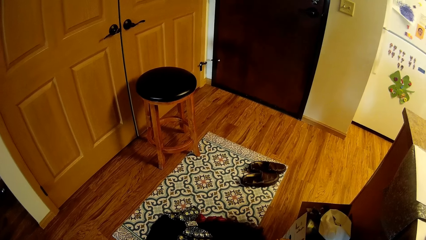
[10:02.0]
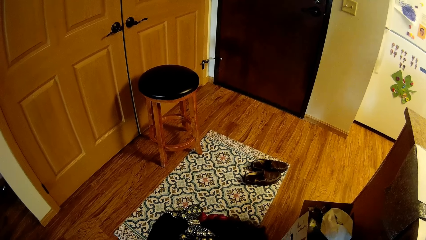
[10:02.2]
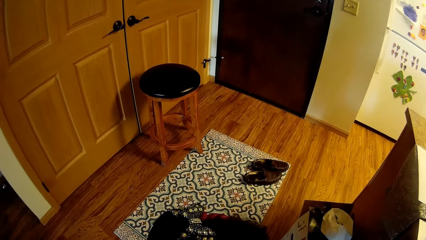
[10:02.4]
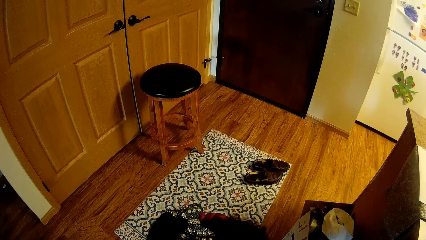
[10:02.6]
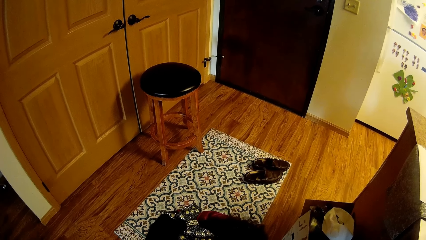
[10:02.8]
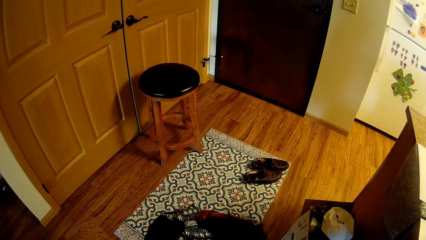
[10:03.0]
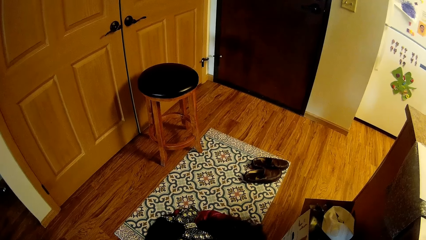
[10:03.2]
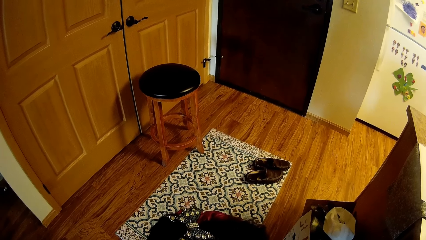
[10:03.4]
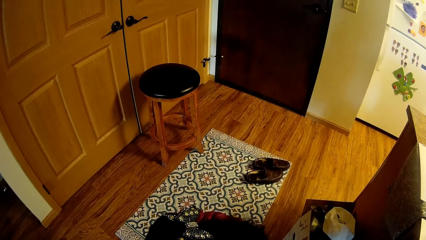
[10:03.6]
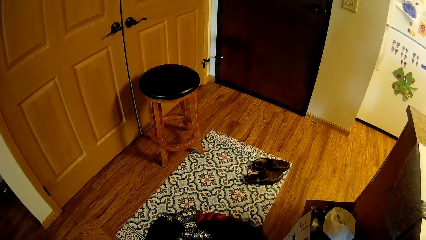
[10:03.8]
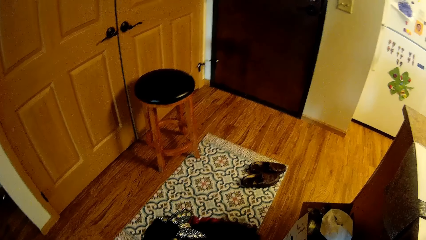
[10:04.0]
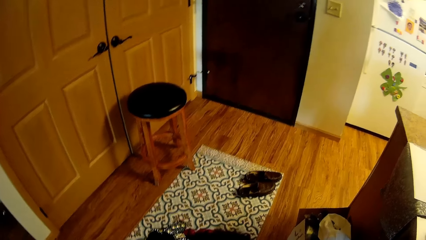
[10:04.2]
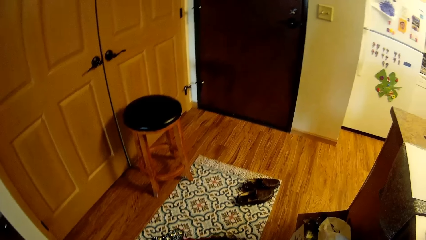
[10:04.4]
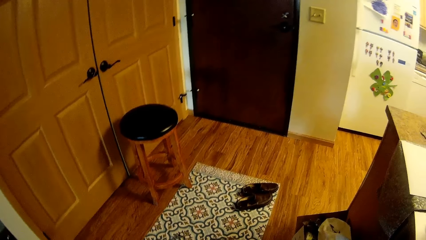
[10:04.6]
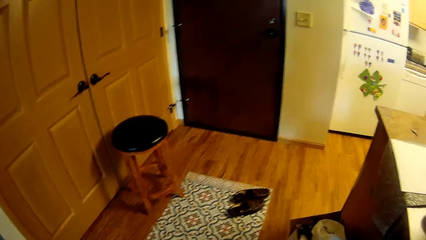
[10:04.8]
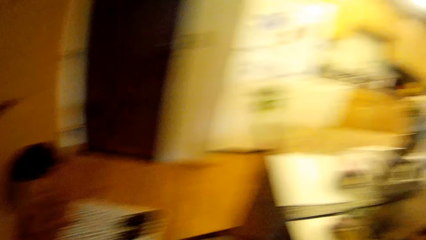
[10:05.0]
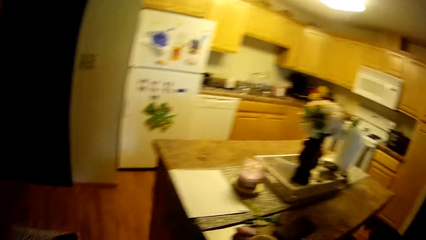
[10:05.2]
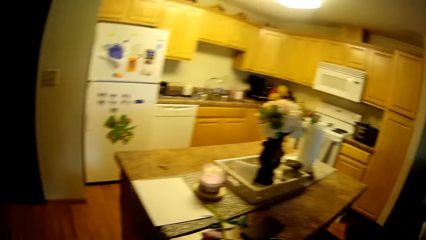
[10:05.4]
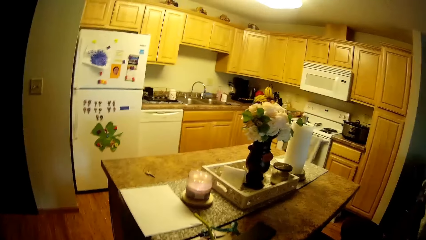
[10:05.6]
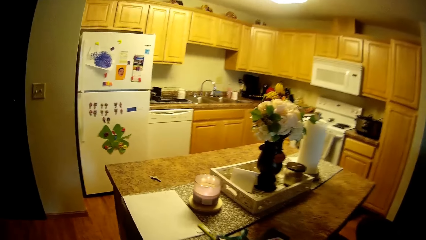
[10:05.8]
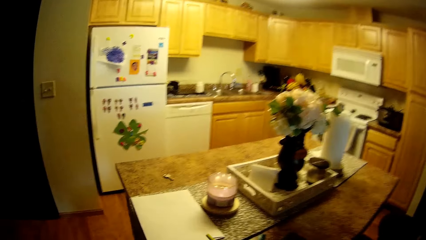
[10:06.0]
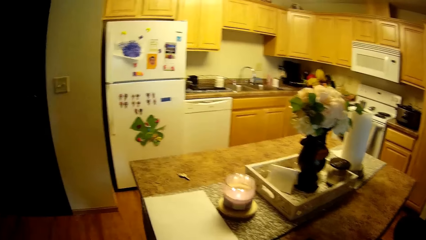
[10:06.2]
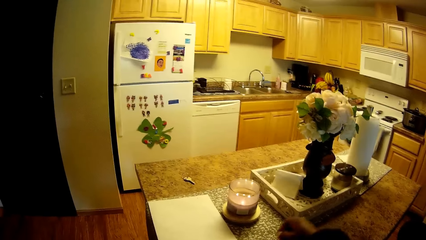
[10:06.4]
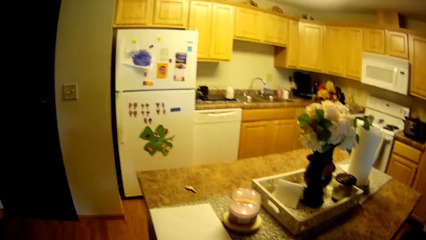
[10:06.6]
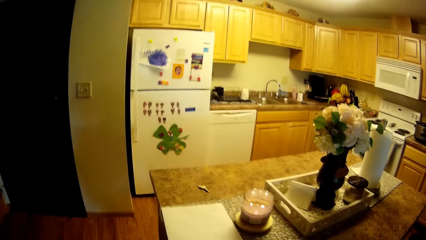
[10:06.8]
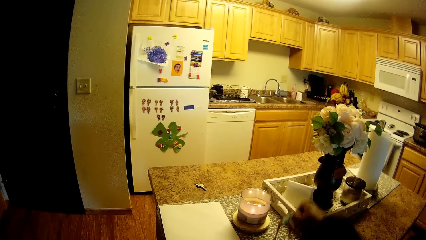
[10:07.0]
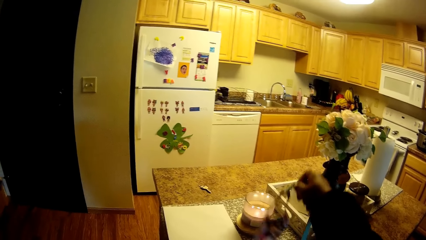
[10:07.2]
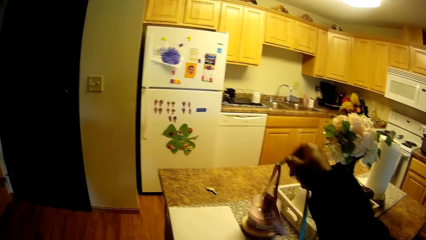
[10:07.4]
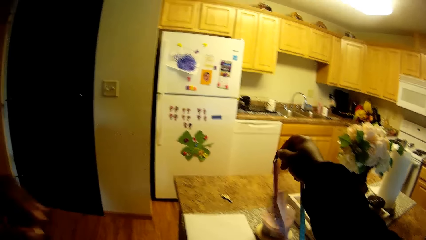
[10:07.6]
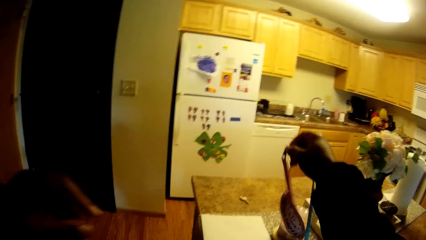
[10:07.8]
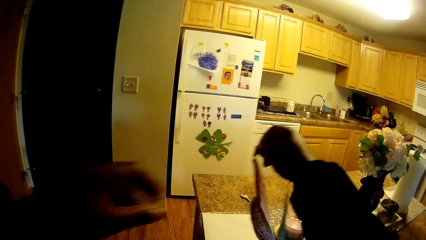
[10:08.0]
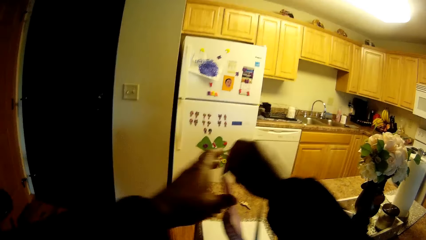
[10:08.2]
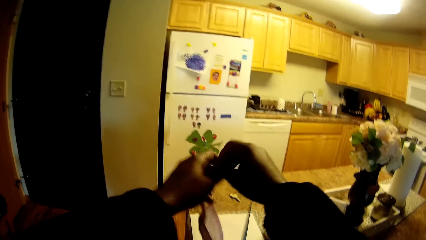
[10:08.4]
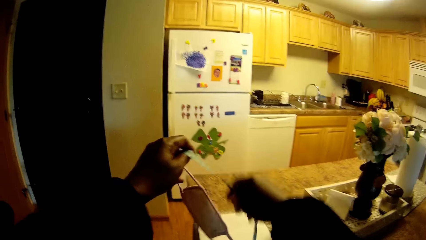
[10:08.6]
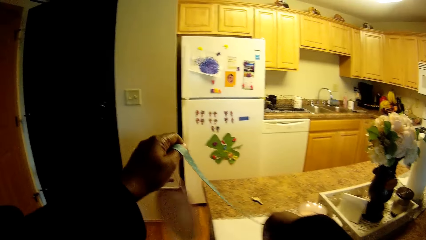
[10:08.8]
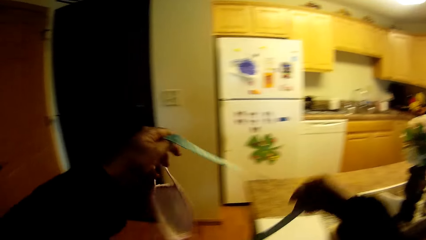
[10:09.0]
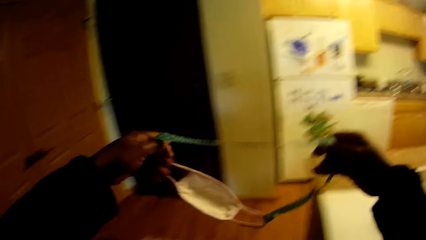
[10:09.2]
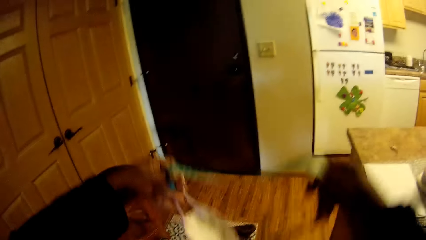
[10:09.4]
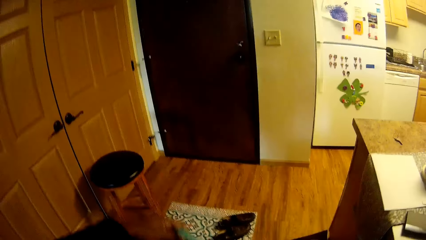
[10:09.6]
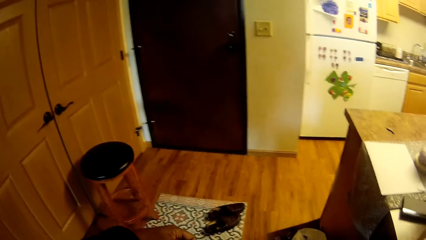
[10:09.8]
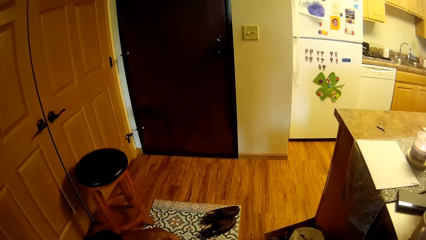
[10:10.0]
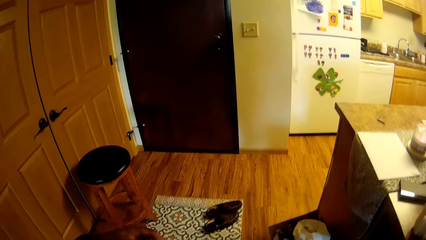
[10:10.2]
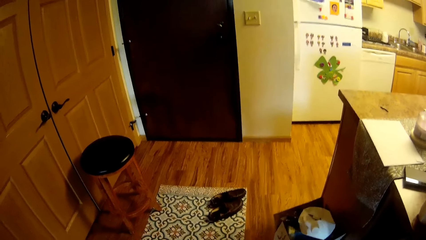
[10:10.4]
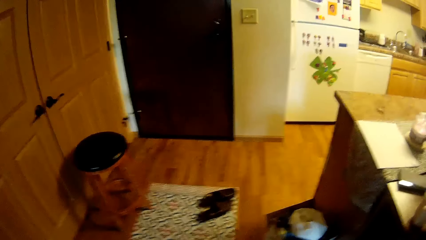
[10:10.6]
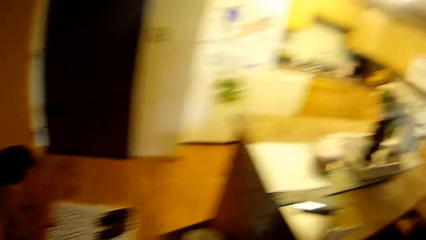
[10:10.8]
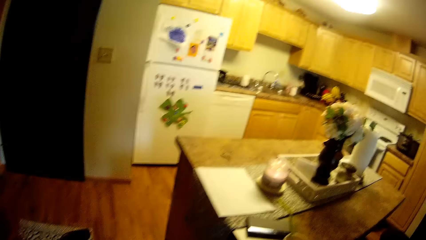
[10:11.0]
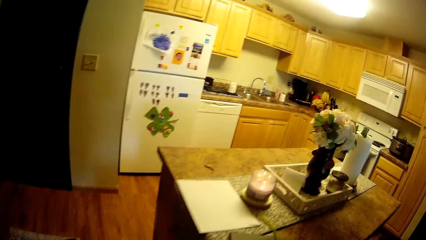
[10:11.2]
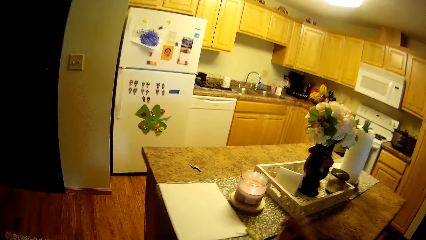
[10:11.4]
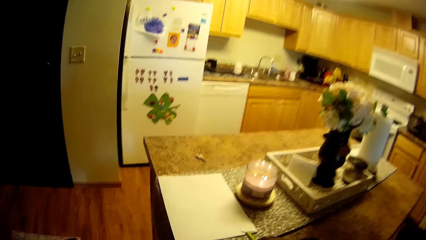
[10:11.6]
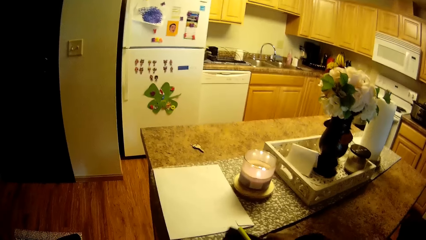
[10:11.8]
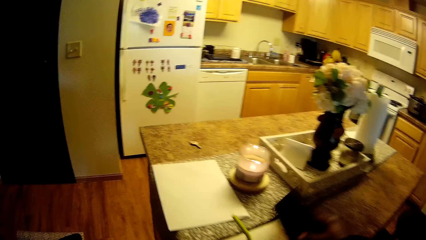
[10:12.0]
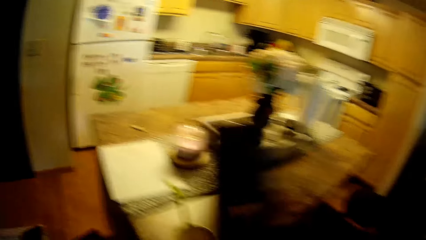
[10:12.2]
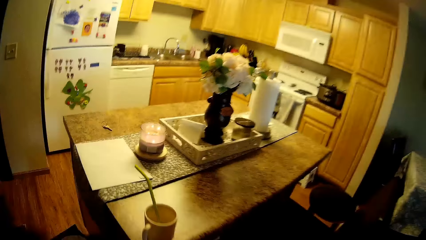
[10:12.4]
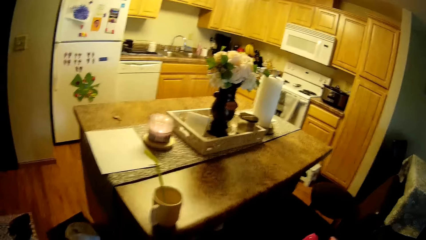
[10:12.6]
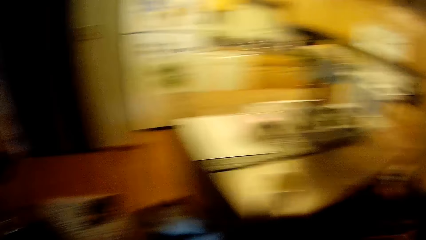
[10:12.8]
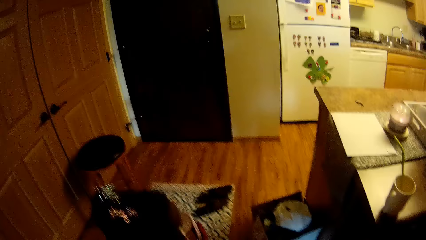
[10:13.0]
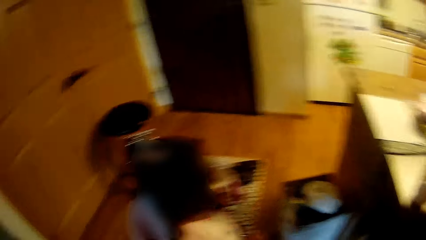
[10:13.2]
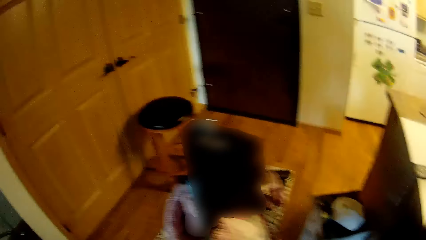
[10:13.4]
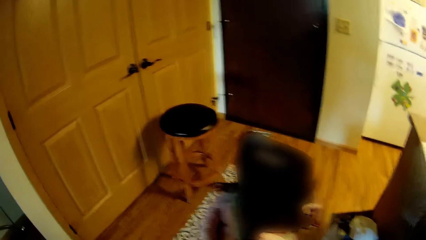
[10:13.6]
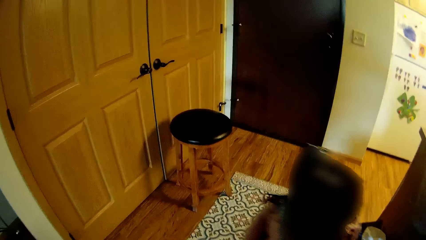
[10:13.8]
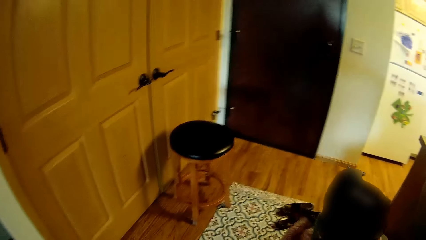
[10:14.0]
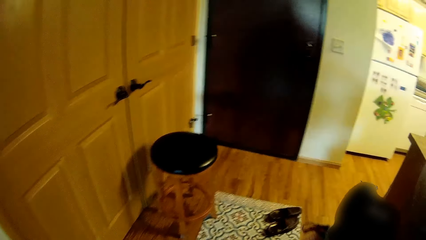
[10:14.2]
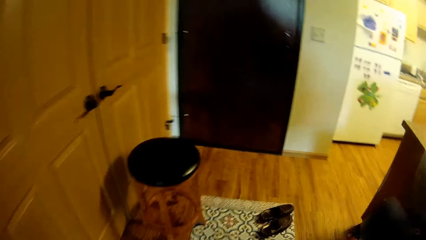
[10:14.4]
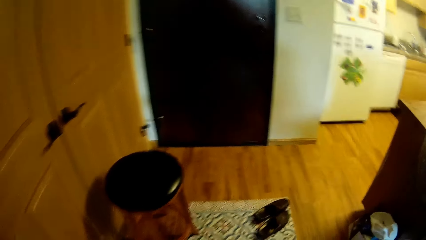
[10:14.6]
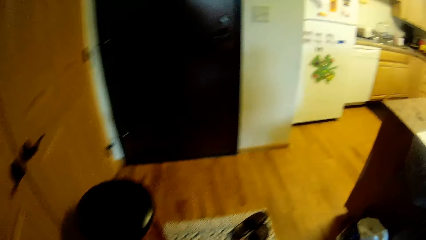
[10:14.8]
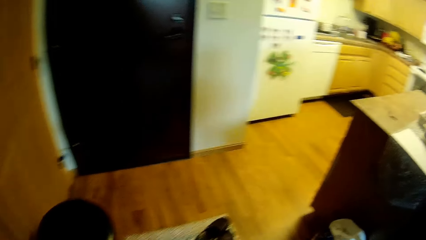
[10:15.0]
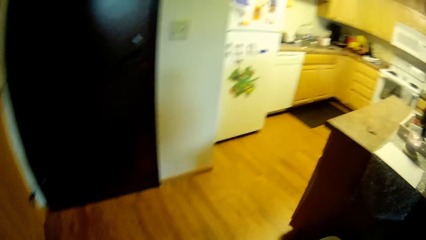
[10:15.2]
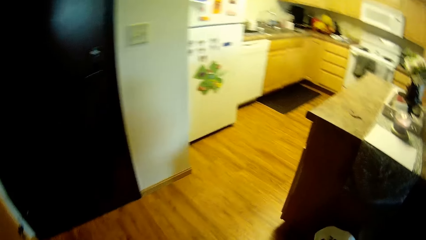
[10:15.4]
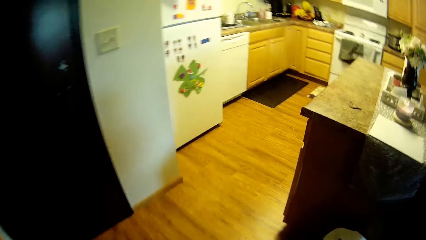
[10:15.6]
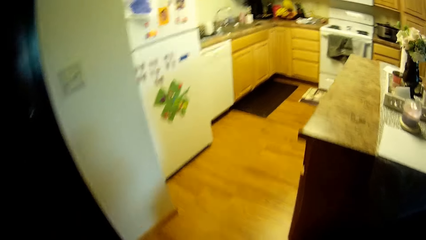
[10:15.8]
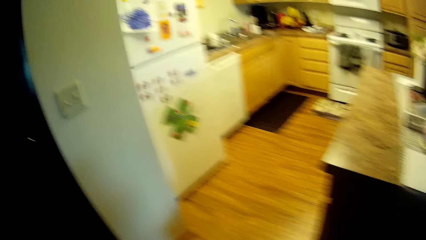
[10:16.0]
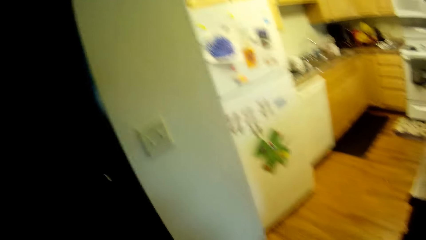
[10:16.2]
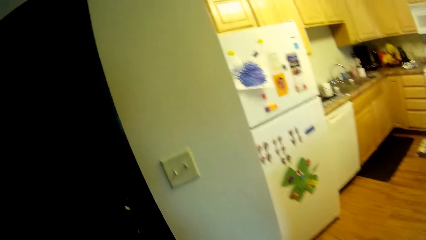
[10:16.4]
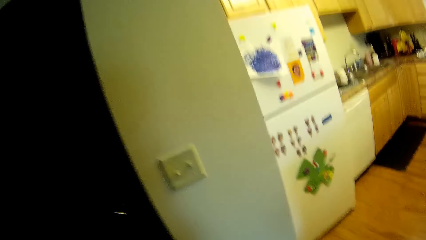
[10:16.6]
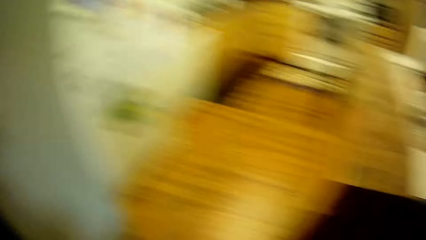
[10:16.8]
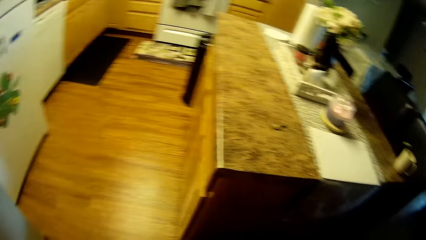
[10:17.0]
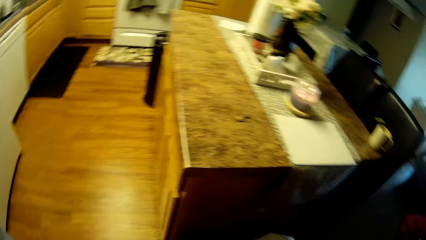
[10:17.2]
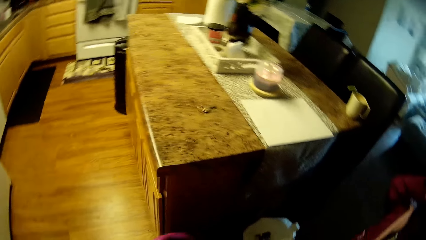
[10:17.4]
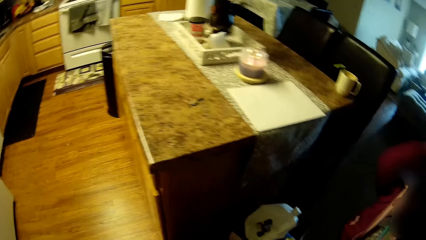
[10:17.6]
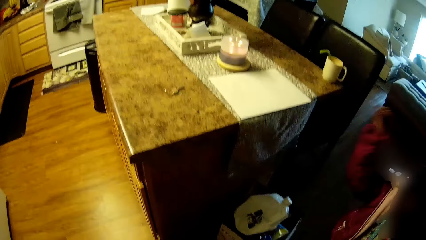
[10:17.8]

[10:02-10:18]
The camera wearer looks around. She picks up a face mask from the table with her right hand. She holds the face mask with her hands. She talks to the girl. She picks up another face mask on the table with her right hand. She interacts with the girl while she looks around.
